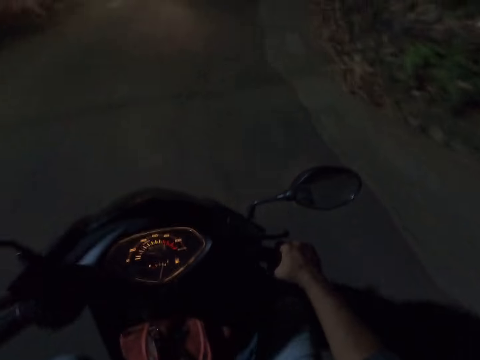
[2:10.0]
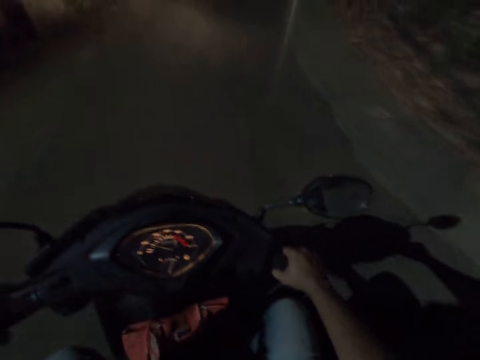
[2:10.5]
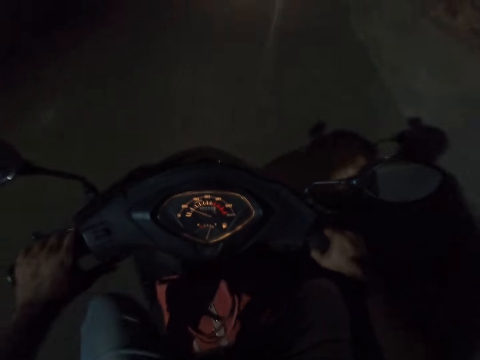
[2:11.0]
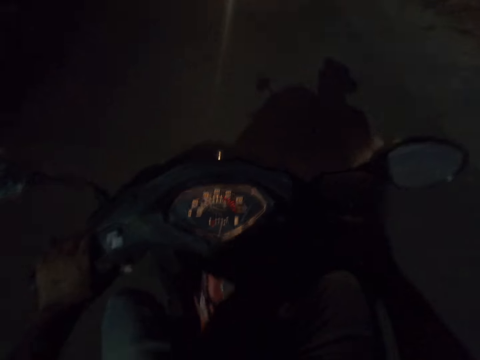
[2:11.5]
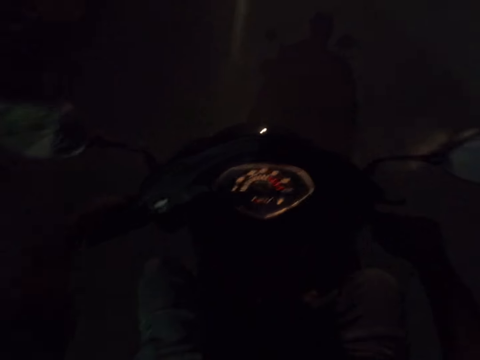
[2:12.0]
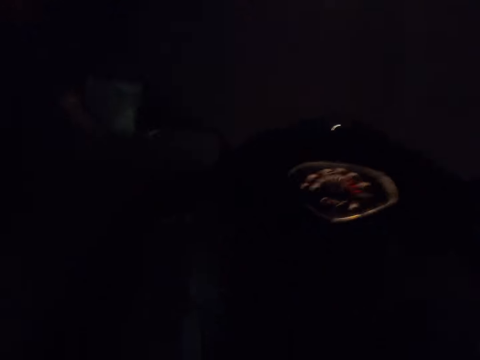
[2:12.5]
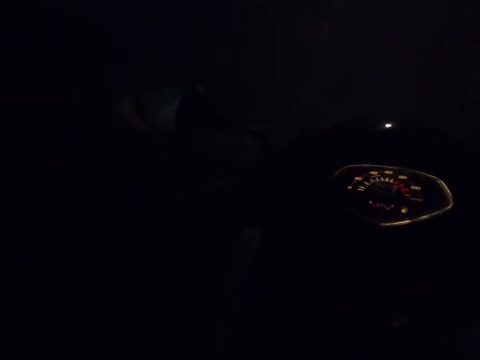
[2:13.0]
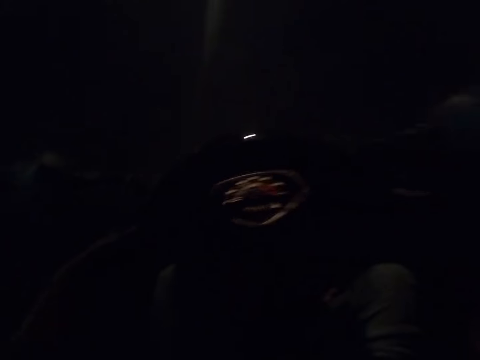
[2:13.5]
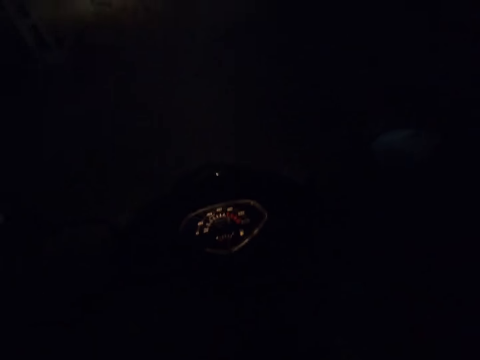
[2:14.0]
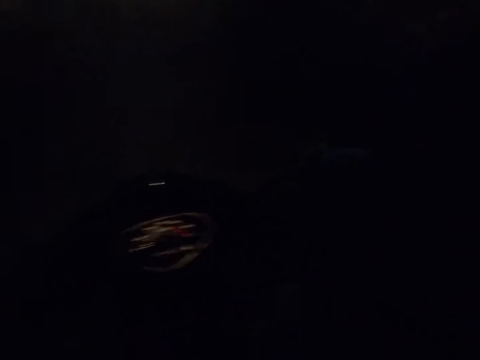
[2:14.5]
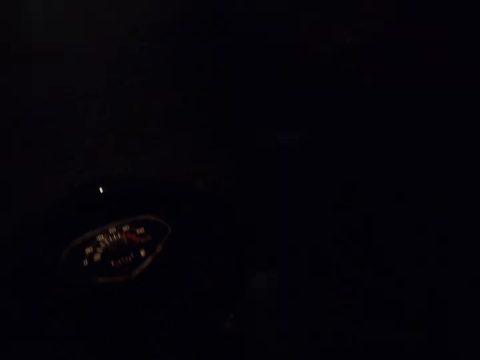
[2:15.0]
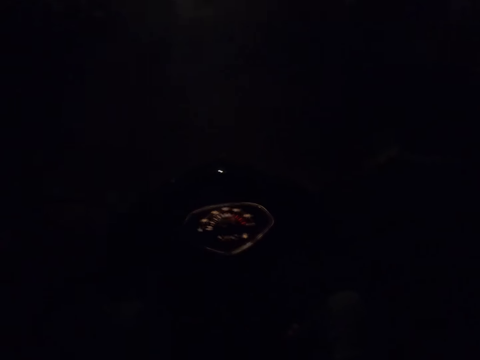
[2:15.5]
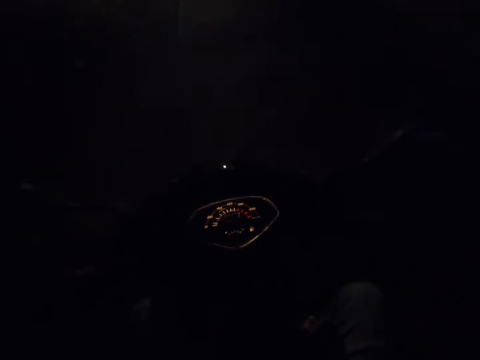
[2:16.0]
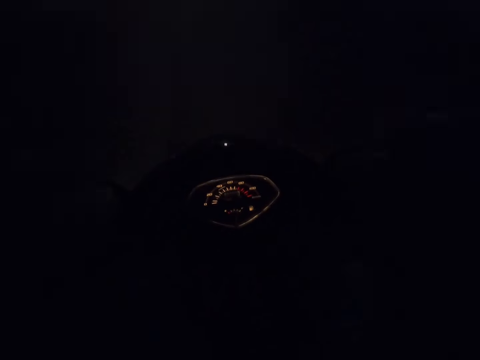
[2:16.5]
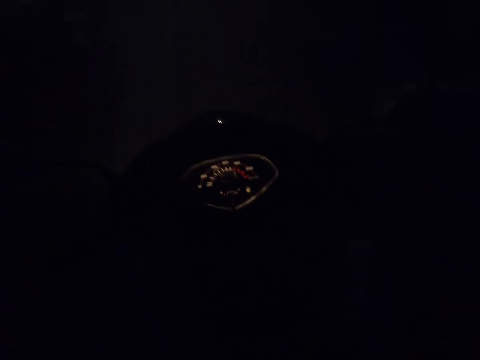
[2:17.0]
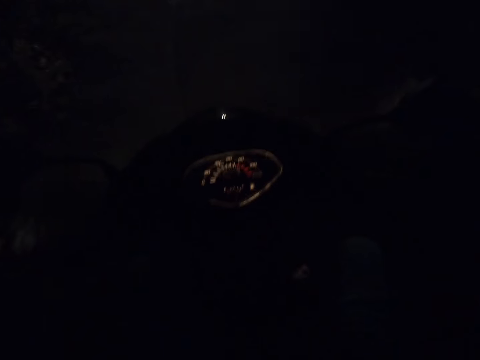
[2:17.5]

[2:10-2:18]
The camera wearer hoots the scooter. They ride the scooter.

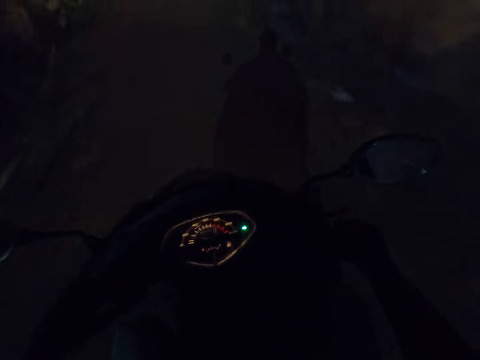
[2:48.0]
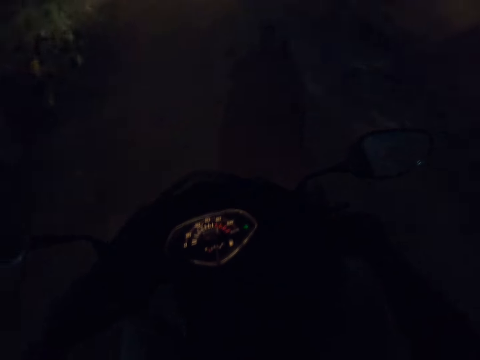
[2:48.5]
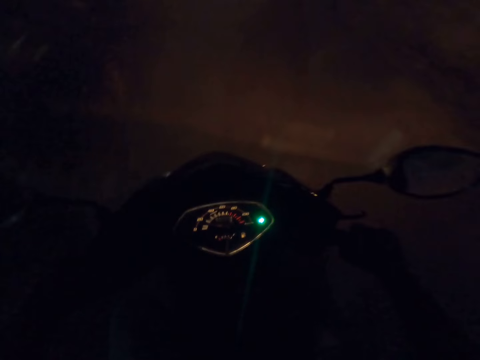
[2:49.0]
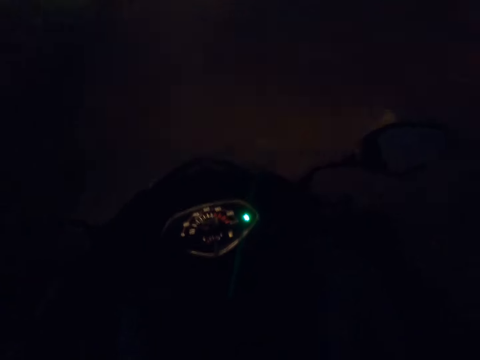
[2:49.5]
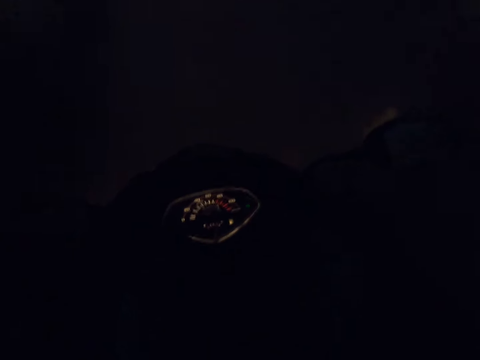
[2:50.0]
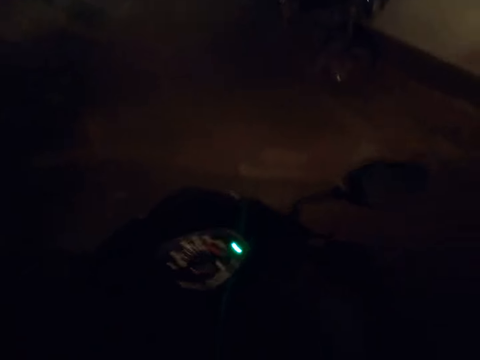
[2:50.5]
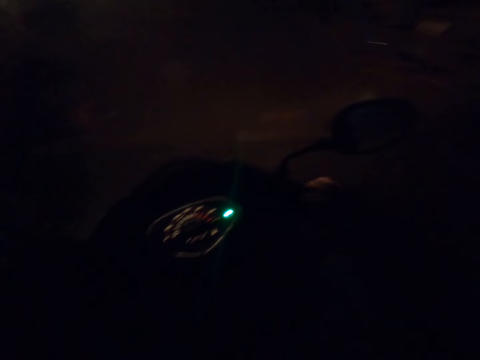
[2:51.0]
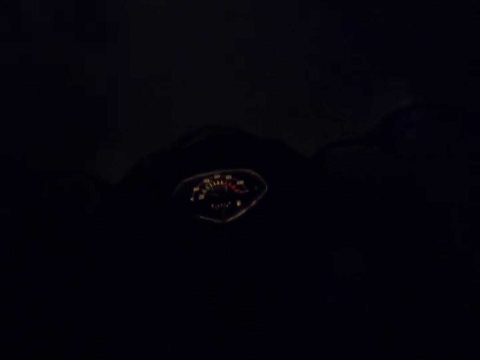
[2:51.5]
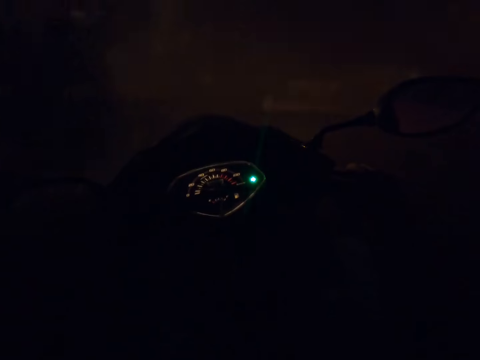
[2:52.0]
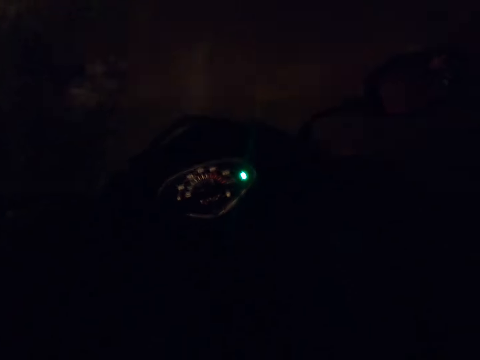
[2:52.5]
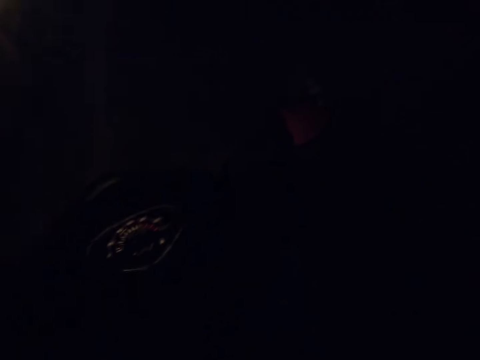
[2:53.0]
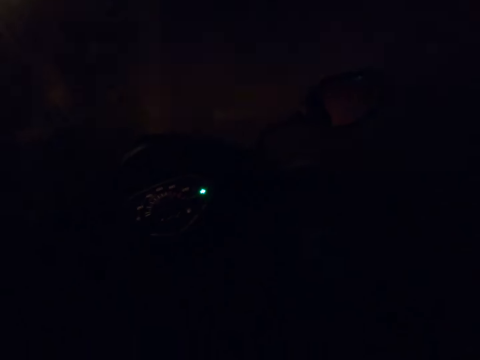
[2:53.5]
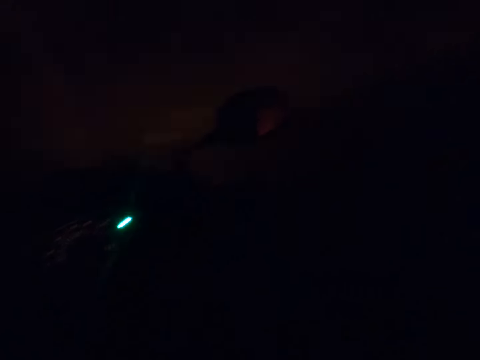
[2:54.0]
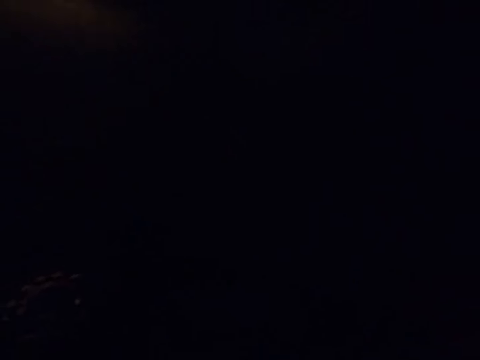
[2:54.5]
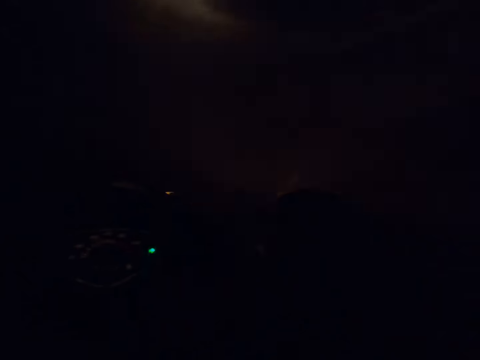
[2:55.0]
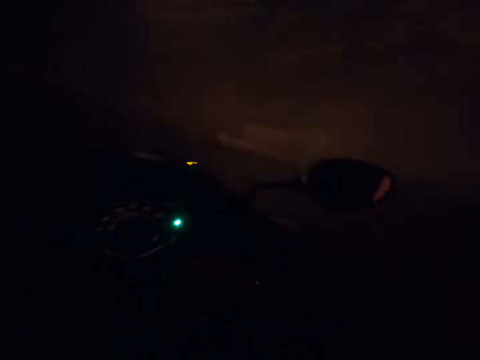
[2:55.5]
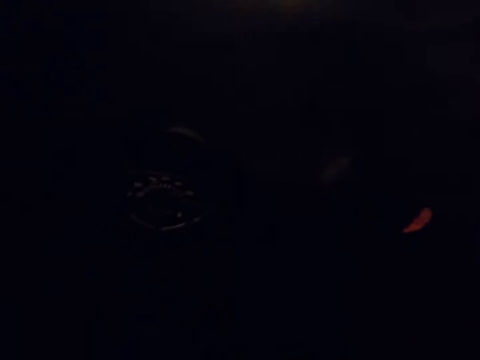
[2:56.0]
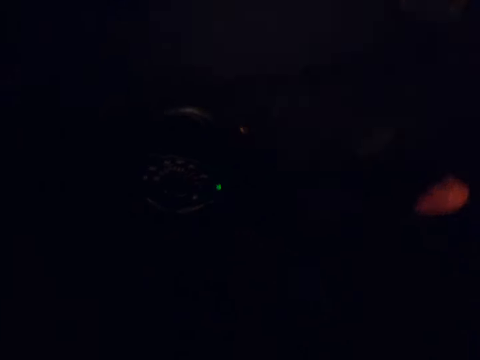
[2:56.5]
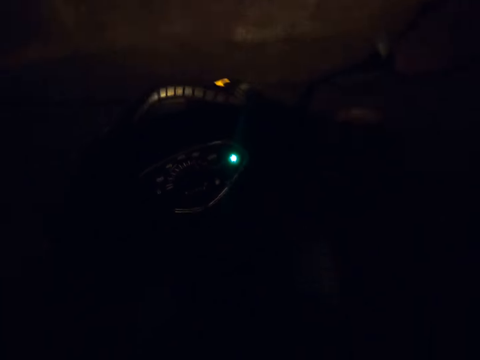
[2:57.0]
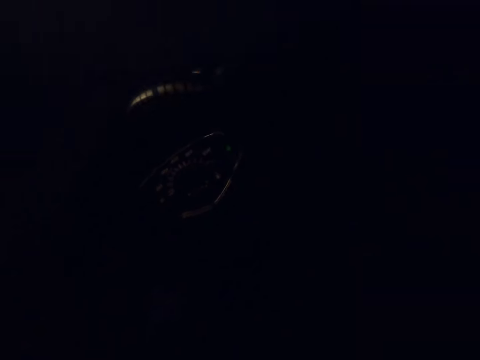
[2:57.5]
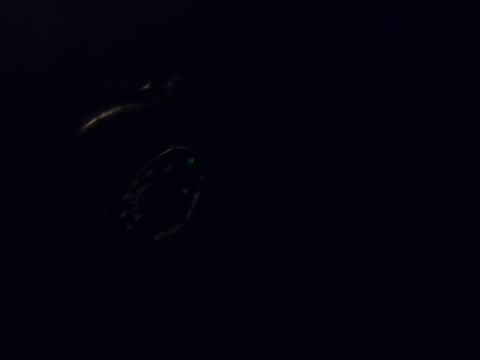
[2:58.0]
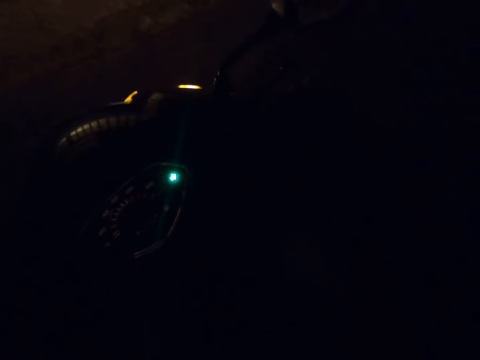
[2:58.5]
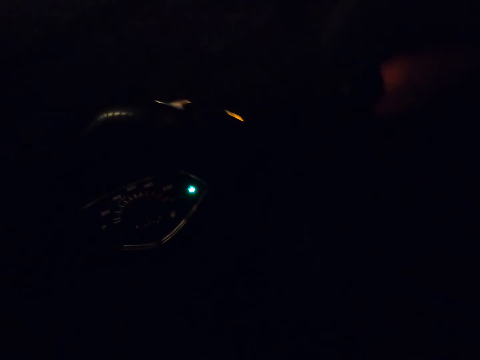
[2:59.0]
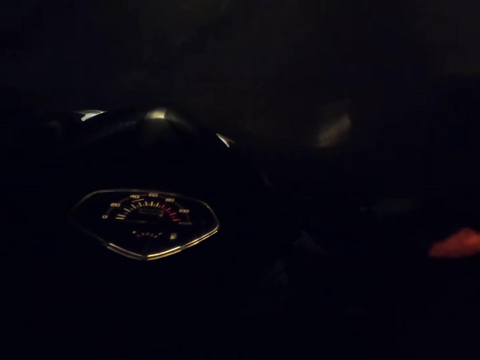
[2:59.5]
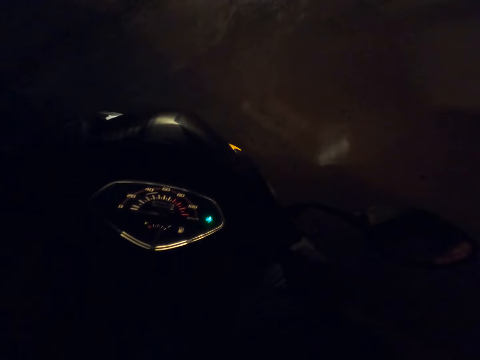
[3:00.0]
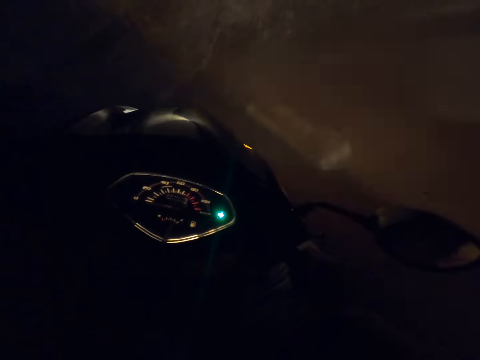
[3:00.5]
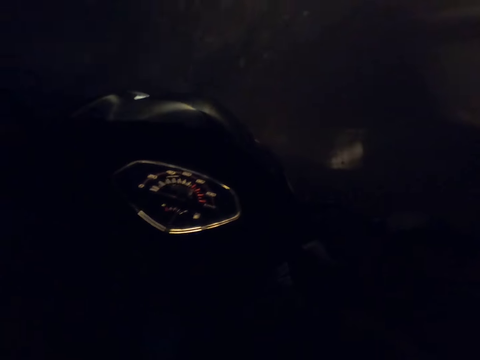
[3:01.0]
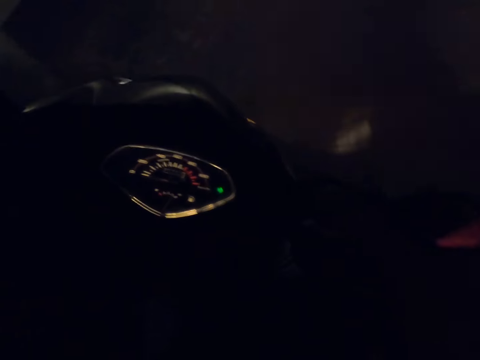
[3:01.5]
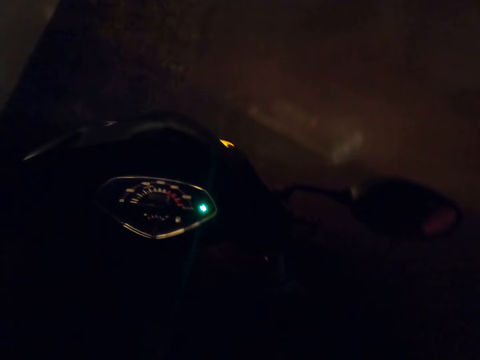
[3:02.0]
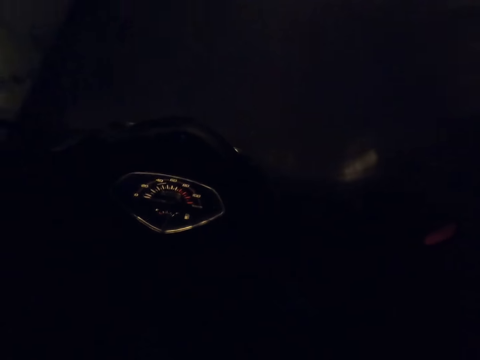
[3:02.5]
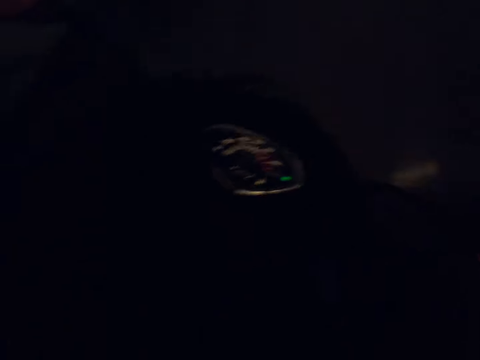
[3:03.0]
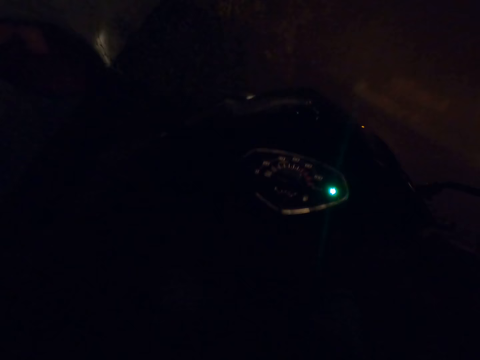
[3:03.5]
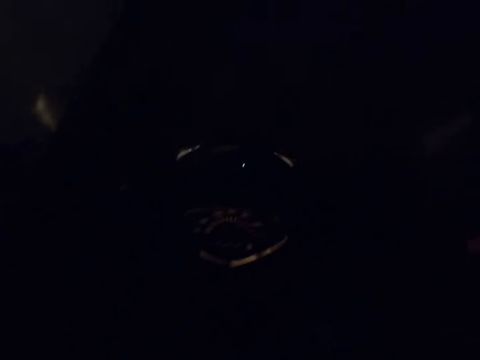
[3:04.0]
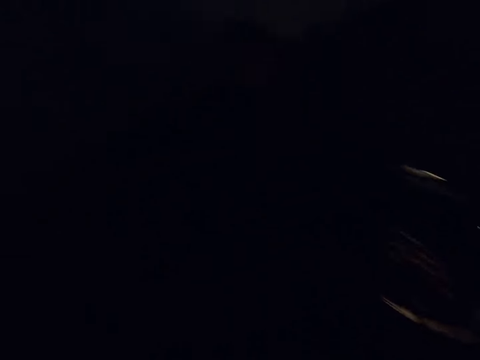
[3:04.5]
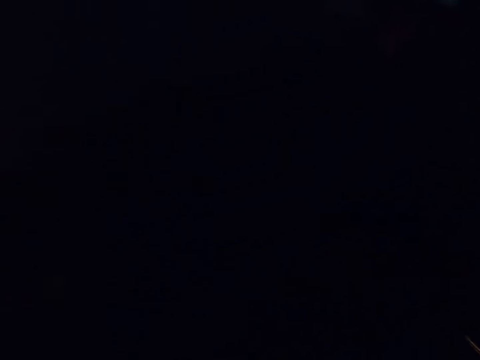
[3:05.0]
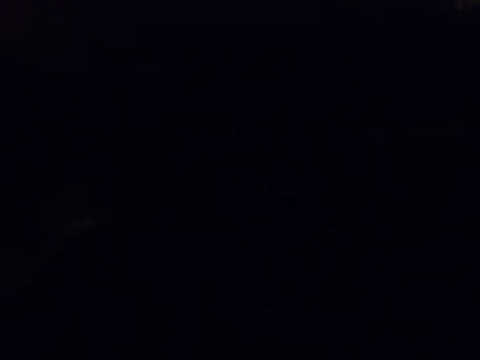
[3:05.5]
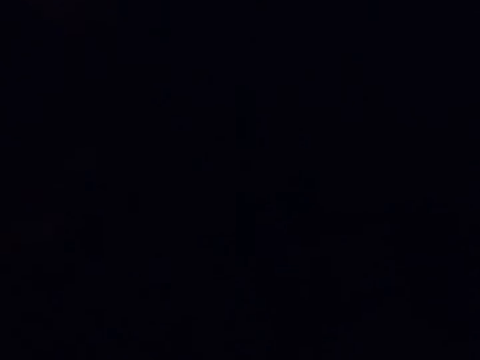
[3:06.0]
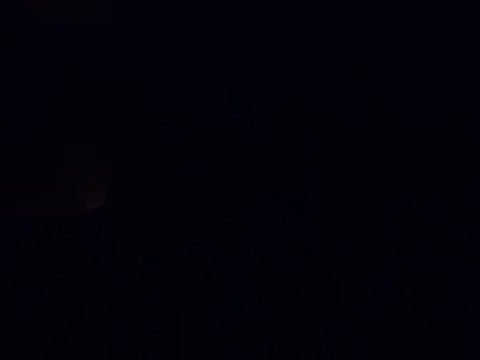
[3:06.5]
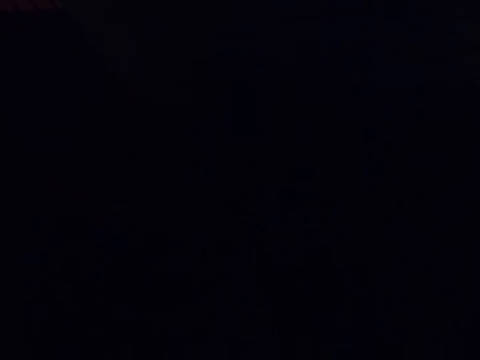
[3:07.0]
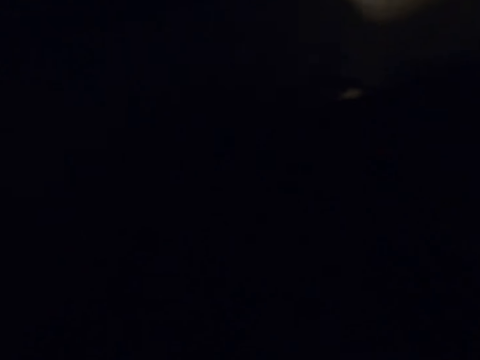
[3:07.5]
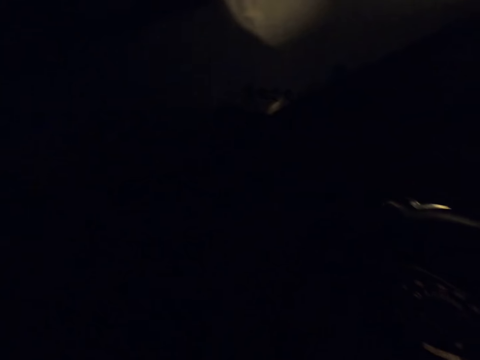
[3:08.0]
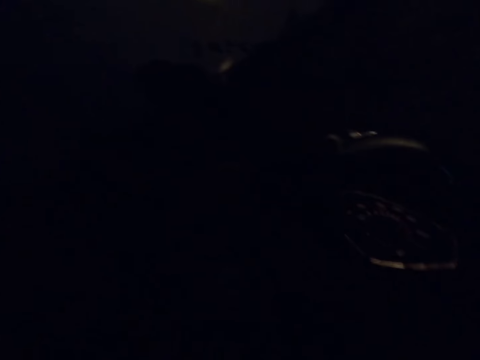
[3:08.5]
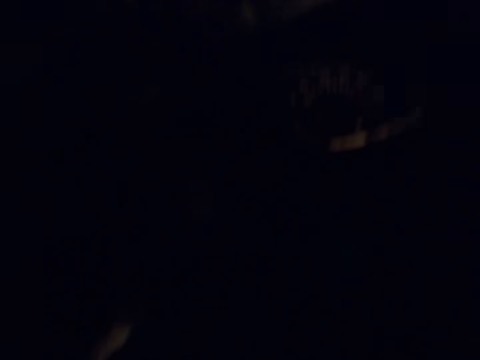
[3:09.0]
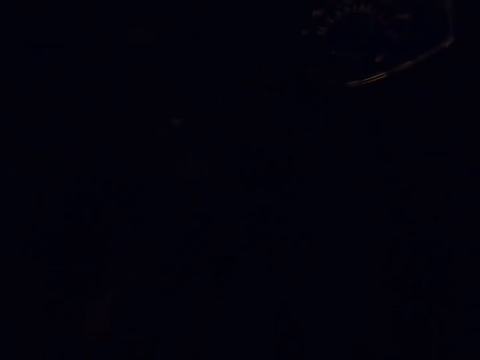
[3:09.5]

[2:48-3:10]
The camera wearer talks to a person. They drive the motorcycle on the road with the person. They interact with the person. They talk to the person. They drive the motorcycle on the road with the person. They talk to the person.
